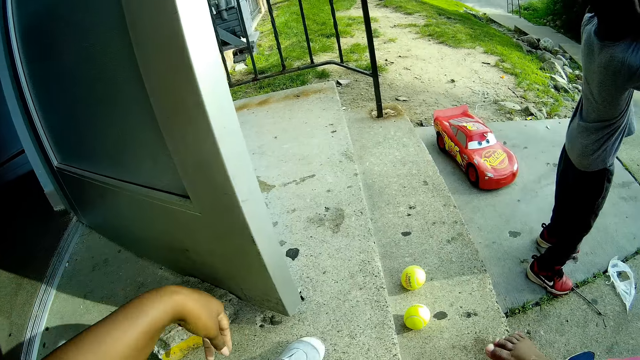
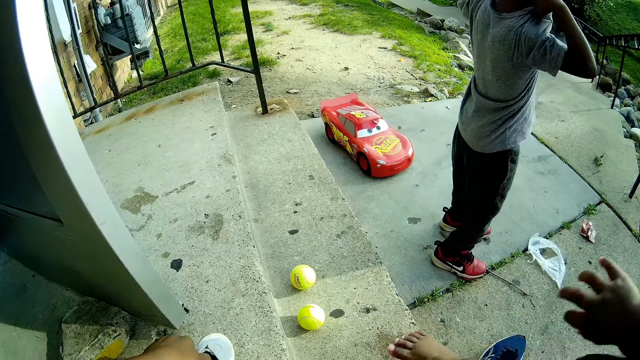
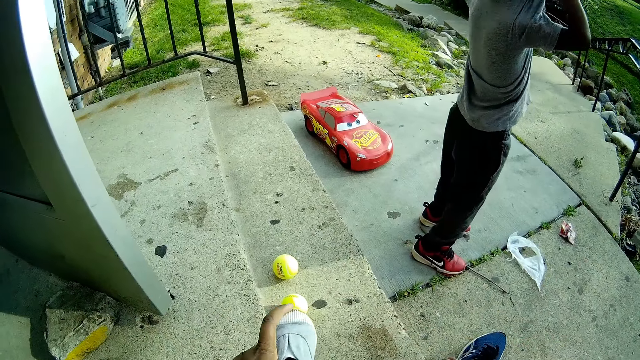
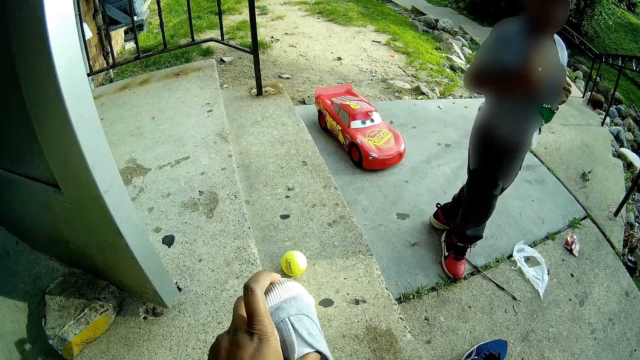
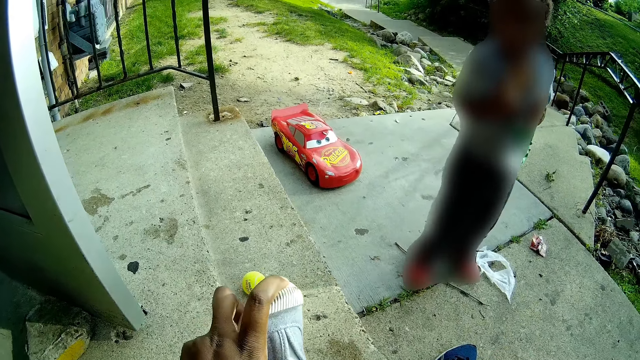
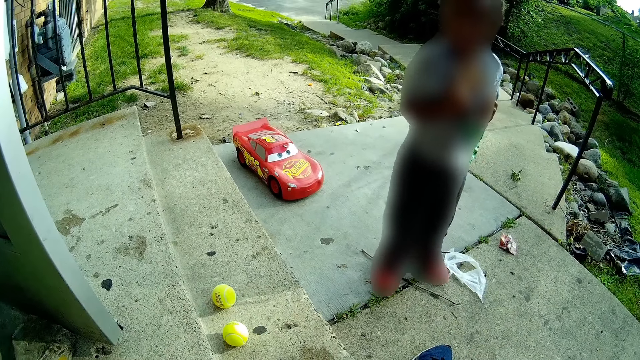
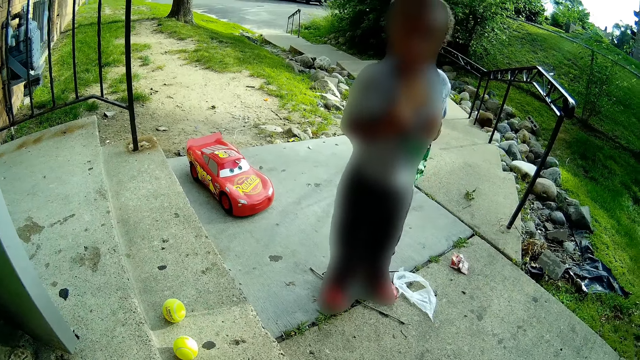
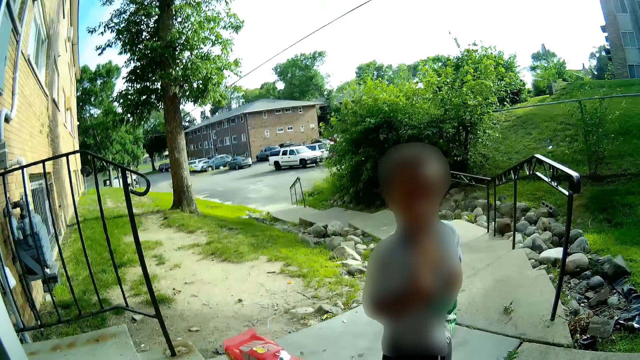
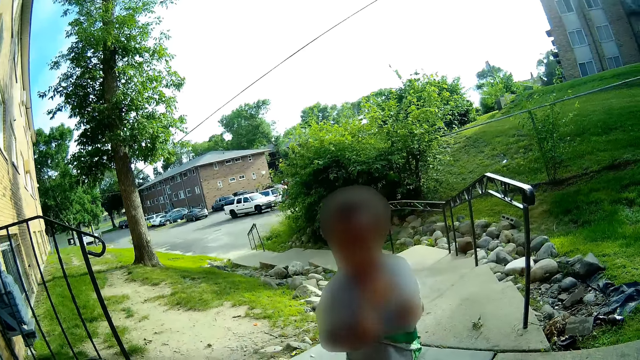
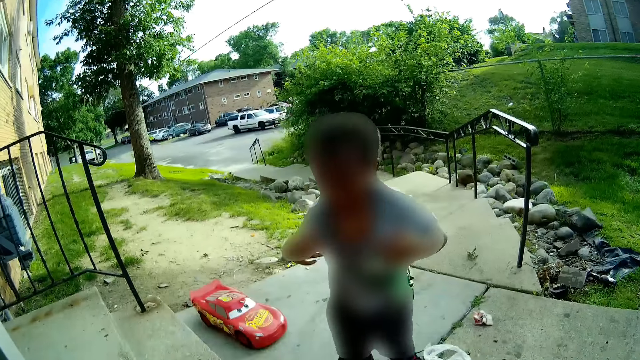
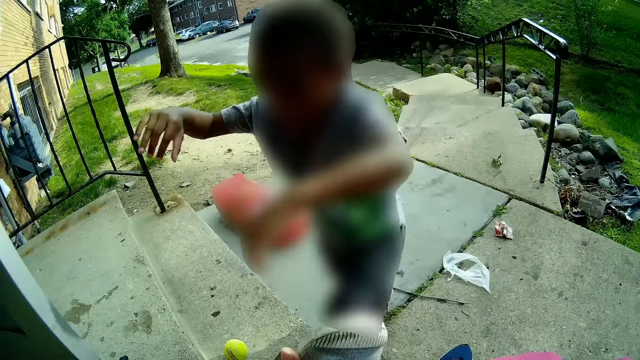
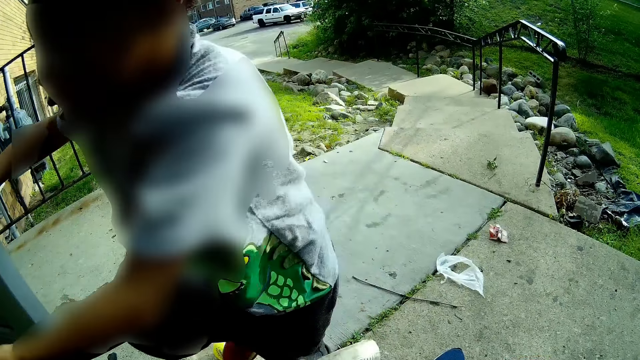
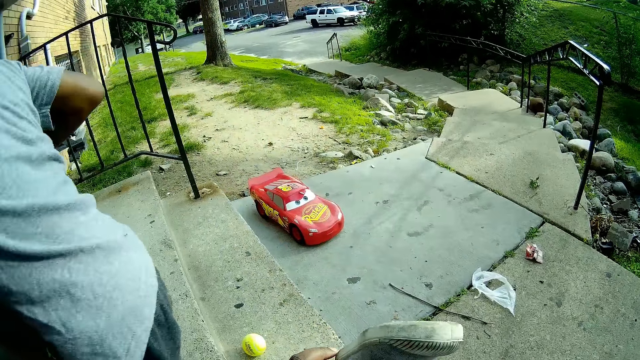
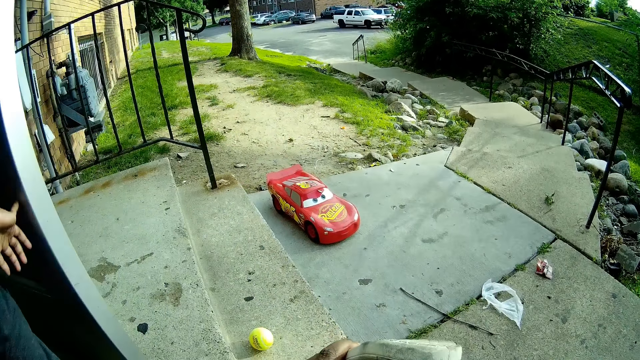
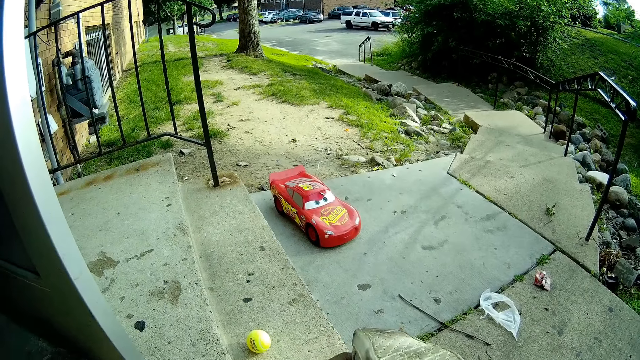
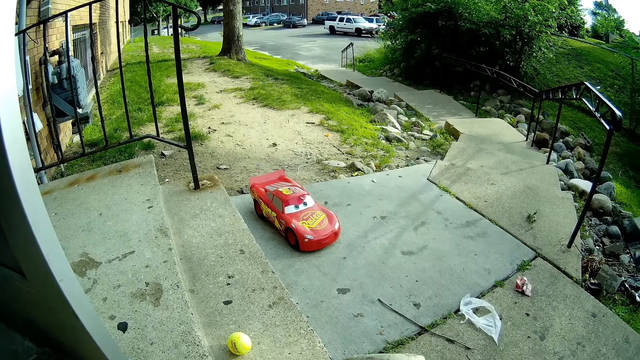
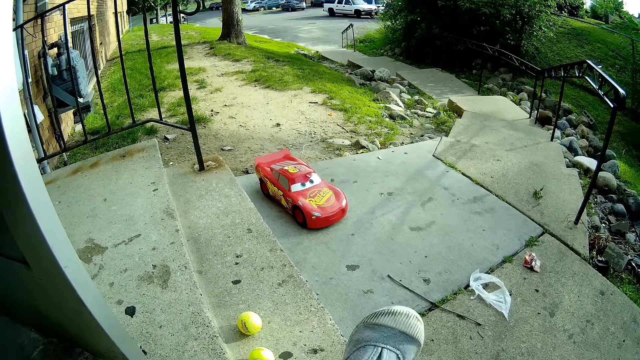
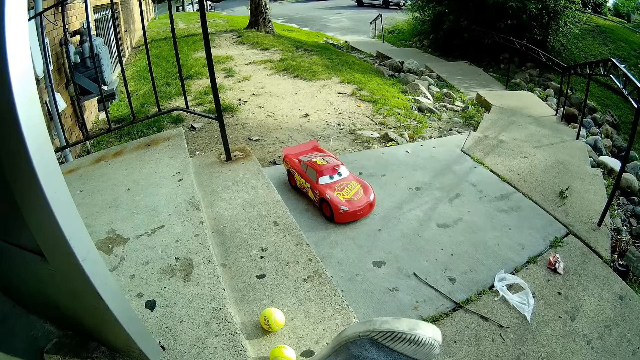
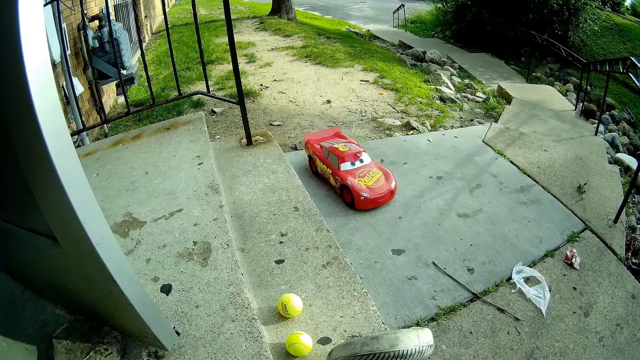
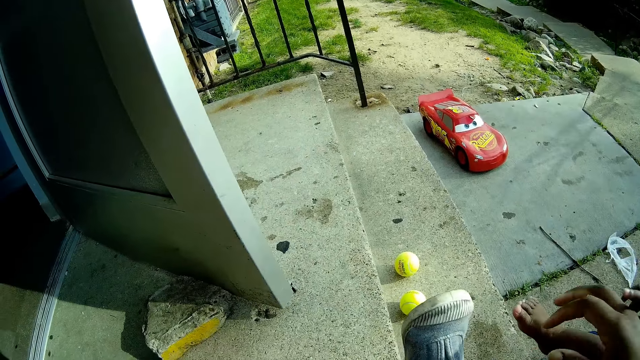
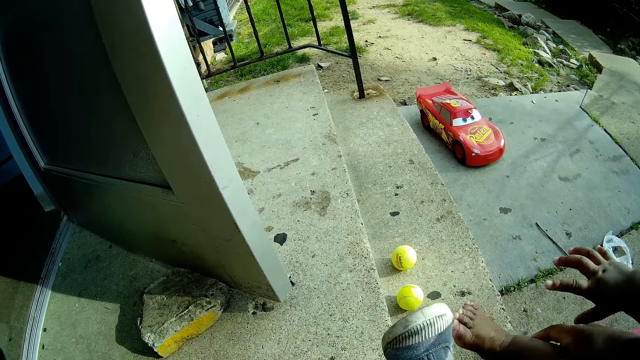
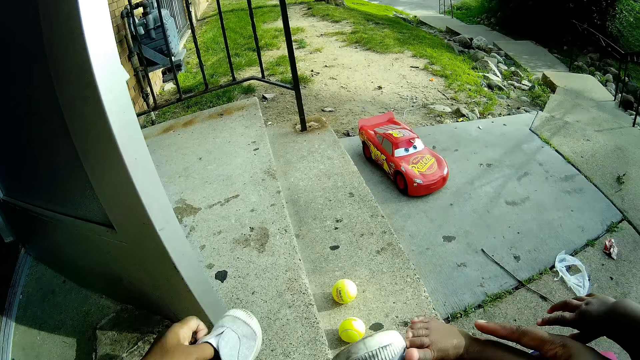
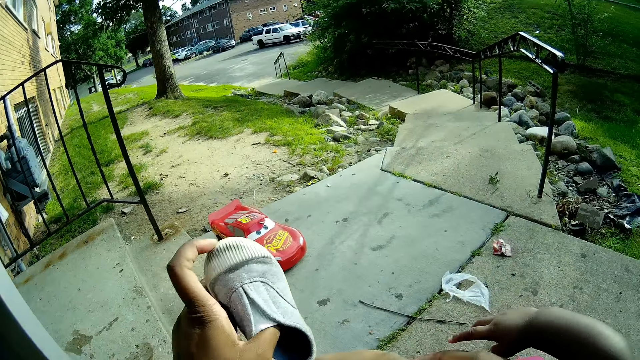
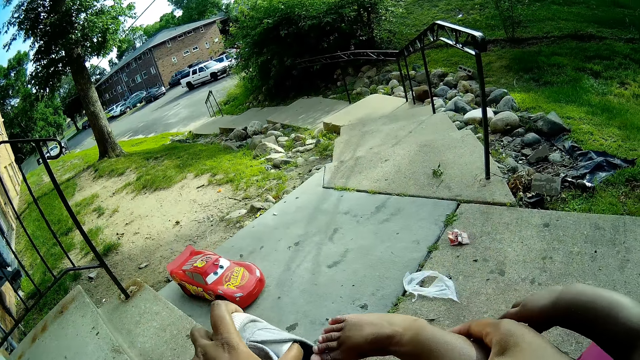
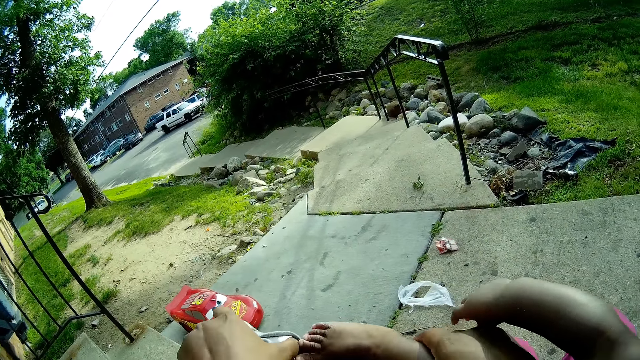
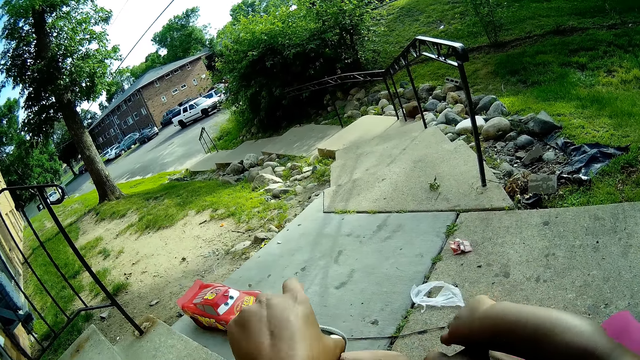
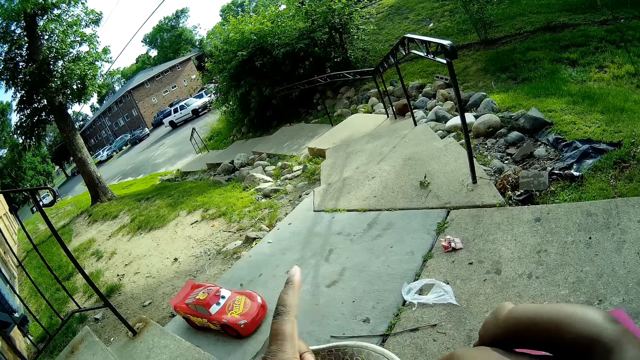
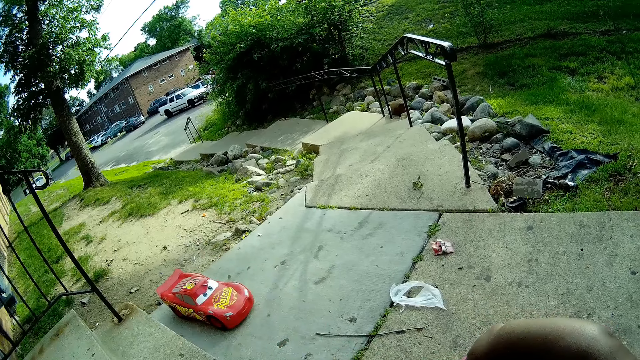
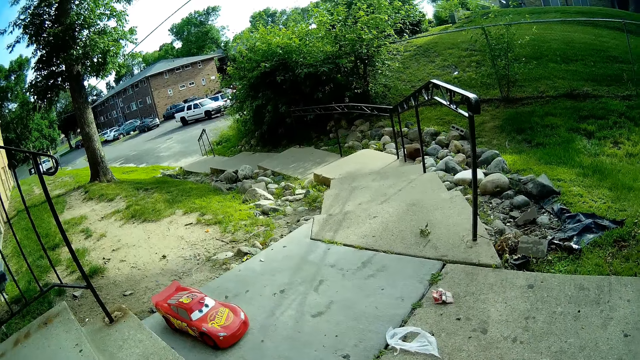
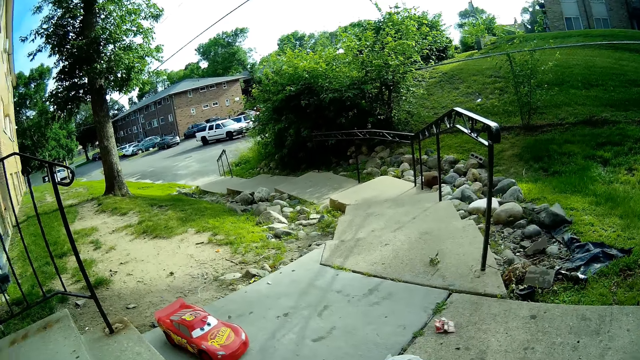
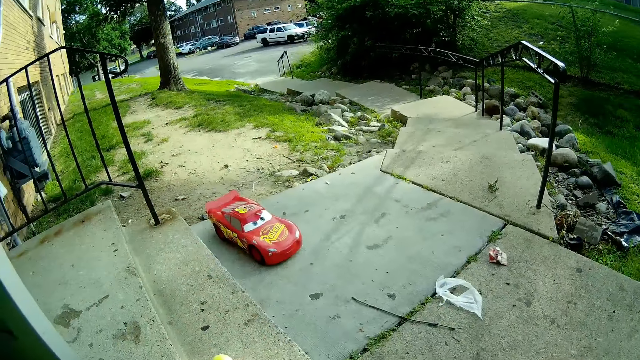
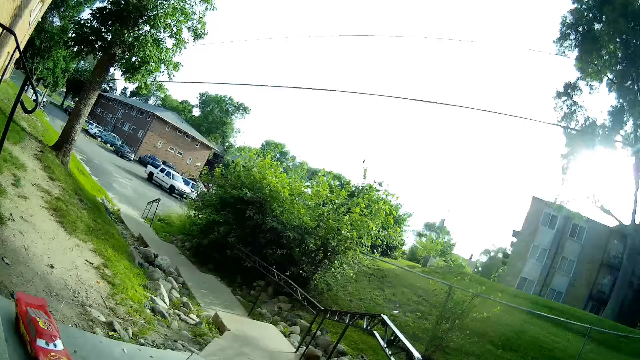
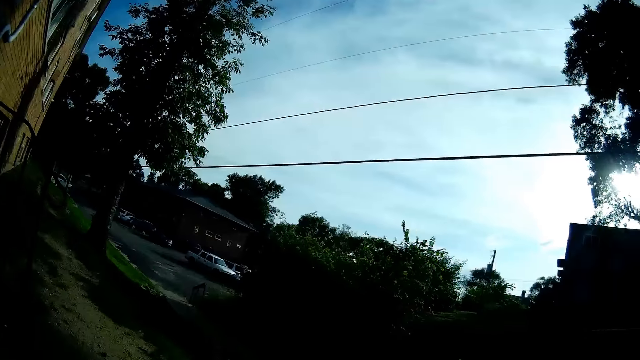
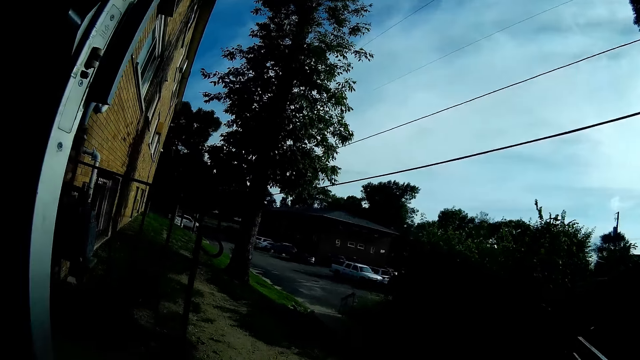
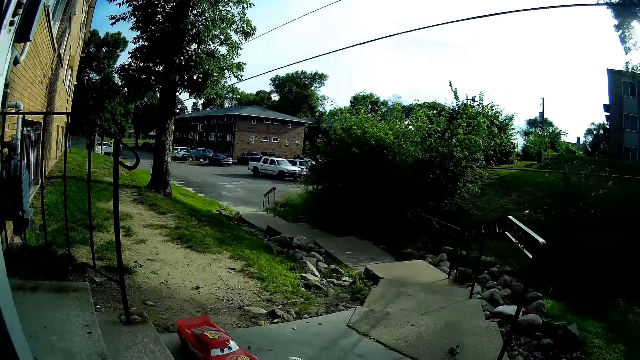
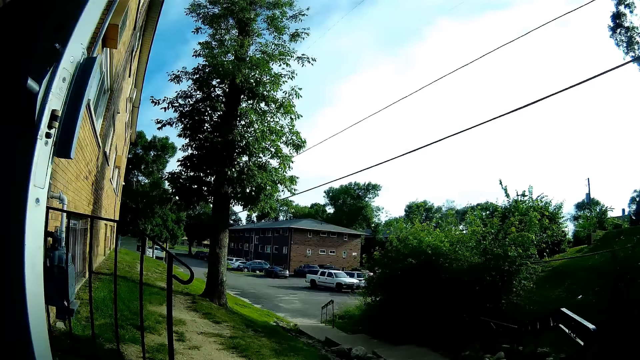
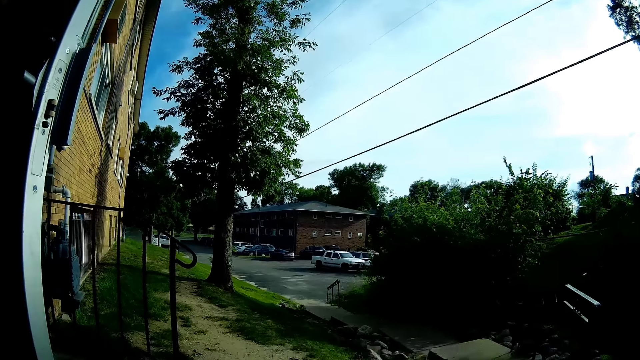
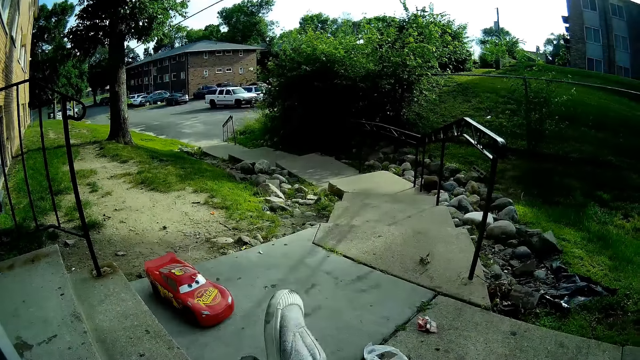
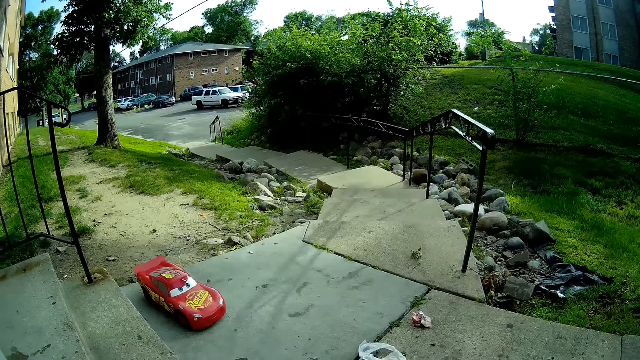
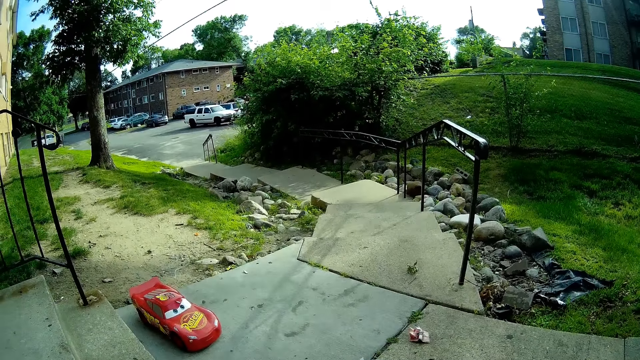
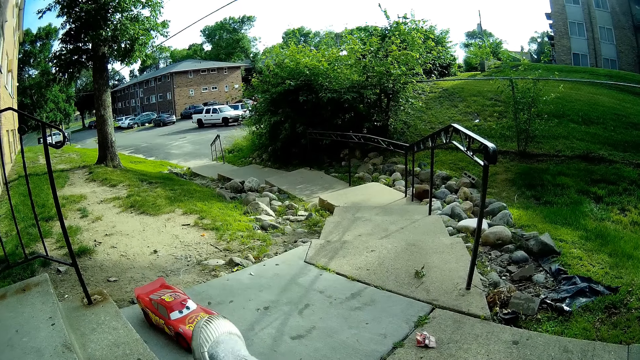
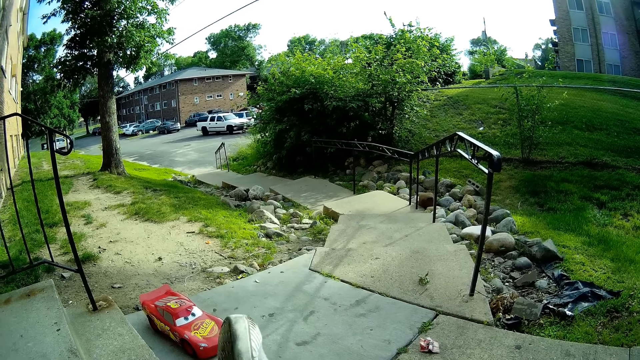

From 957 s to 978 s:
The camera wearer picks up the shoe. She puts the shoe on the baby. A boy talks to the camera wearer. The camera wearer talks to the boy. The boy climbs the flight of the stairs. The camera wearer wears the baby's shoe on her right foot. She talks to the baby.
